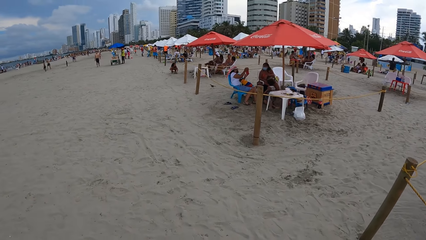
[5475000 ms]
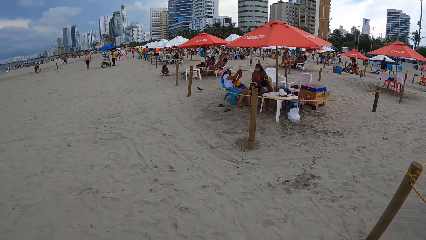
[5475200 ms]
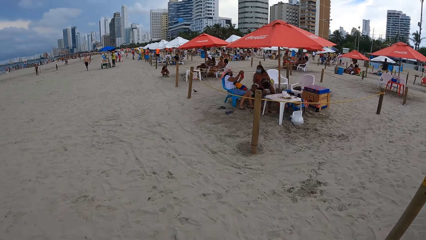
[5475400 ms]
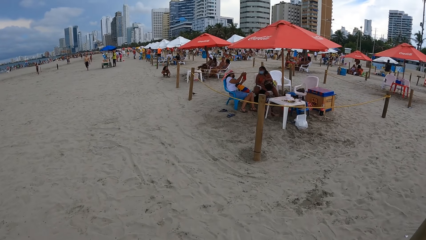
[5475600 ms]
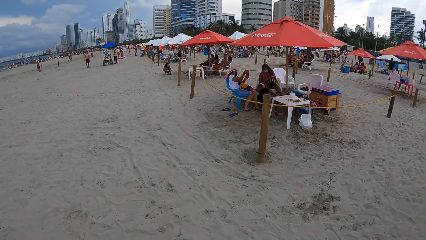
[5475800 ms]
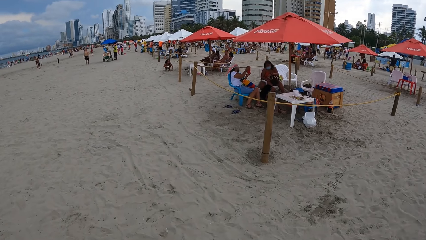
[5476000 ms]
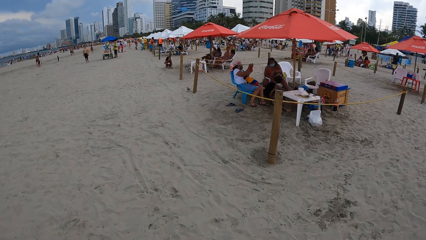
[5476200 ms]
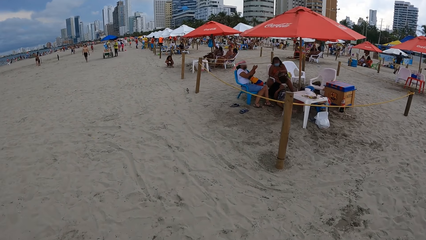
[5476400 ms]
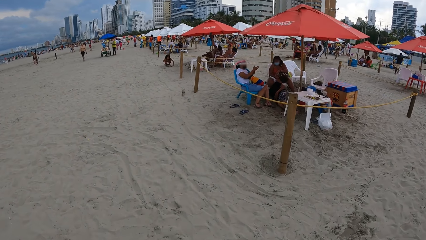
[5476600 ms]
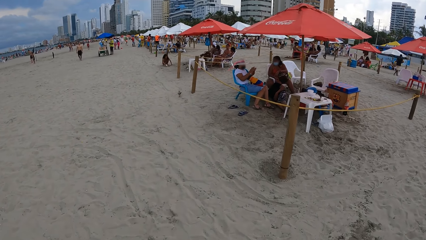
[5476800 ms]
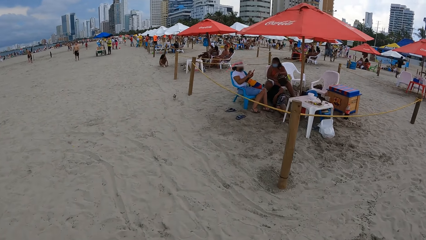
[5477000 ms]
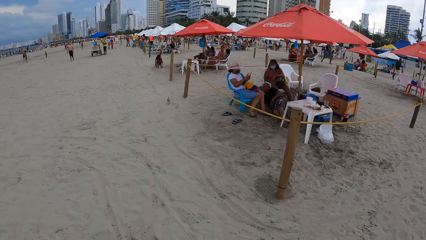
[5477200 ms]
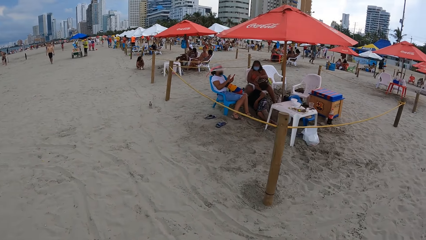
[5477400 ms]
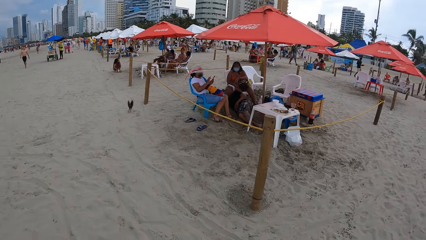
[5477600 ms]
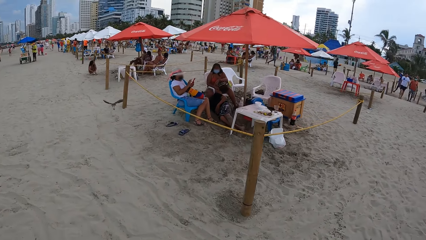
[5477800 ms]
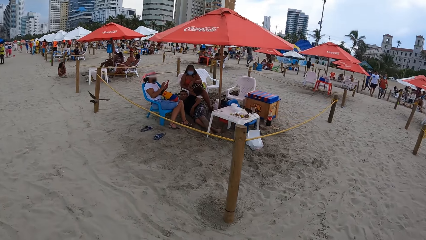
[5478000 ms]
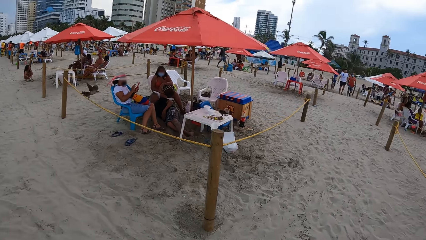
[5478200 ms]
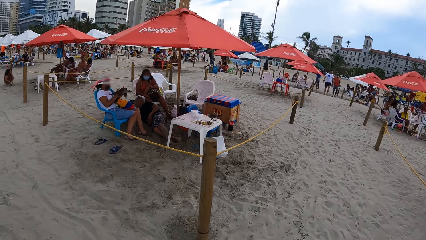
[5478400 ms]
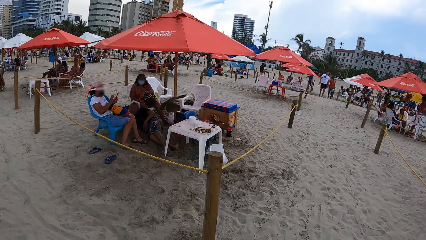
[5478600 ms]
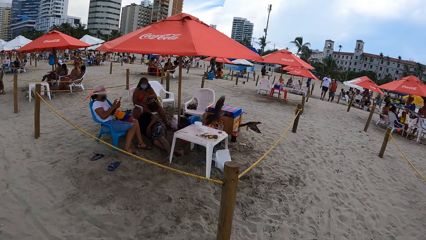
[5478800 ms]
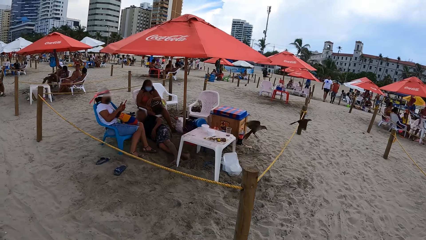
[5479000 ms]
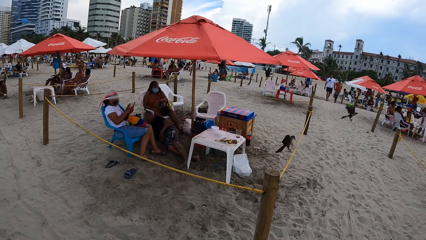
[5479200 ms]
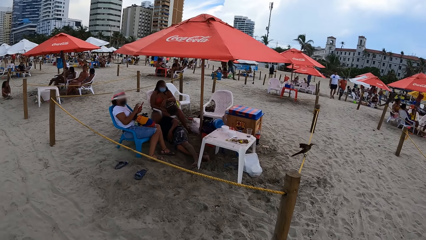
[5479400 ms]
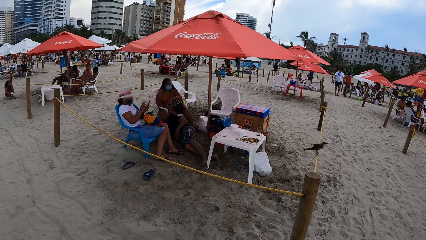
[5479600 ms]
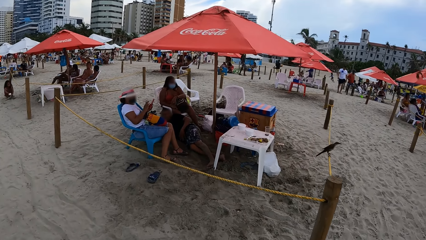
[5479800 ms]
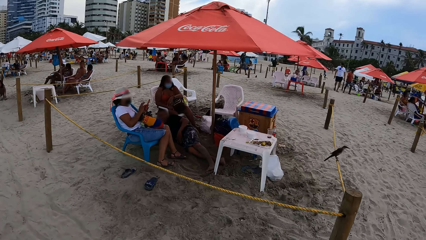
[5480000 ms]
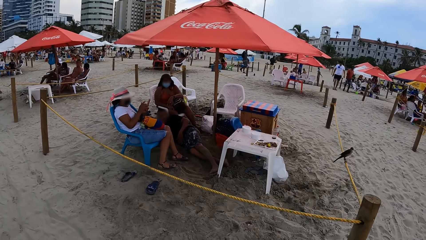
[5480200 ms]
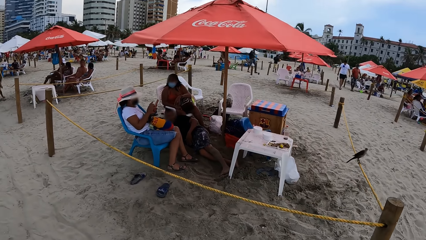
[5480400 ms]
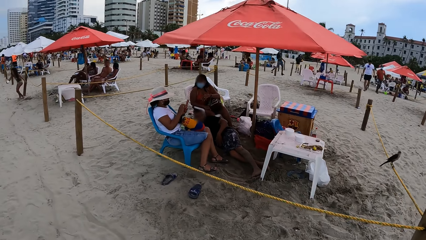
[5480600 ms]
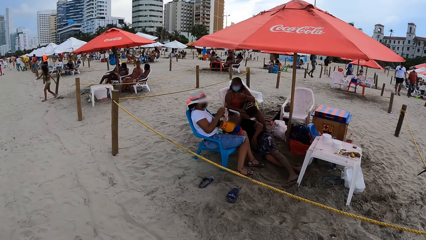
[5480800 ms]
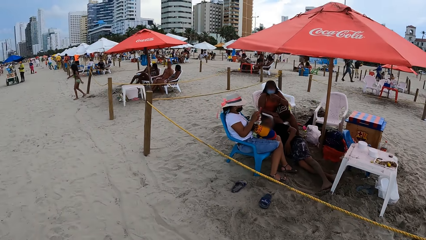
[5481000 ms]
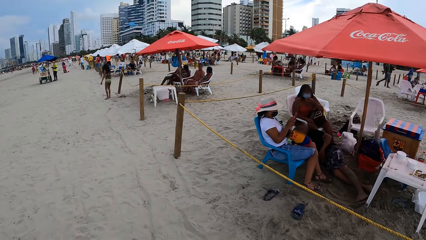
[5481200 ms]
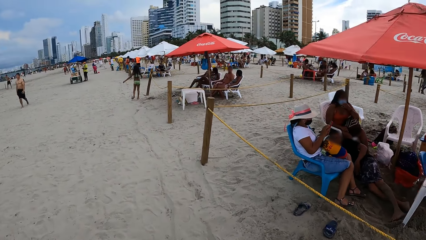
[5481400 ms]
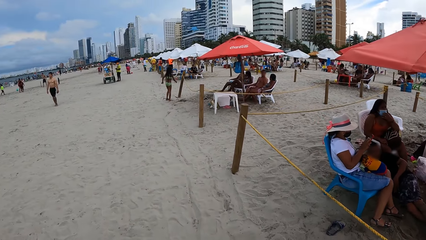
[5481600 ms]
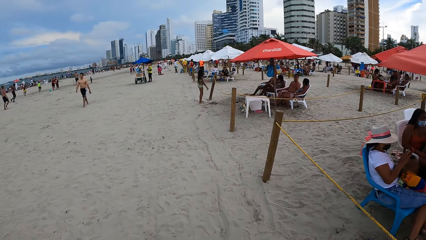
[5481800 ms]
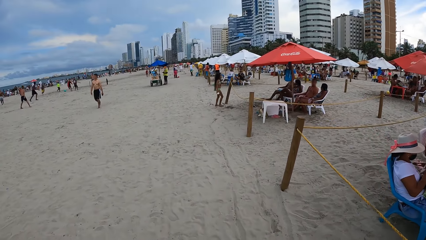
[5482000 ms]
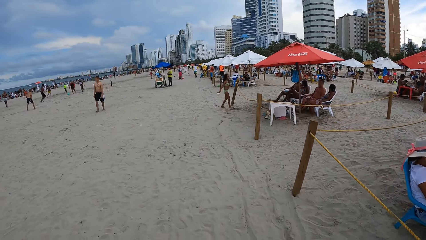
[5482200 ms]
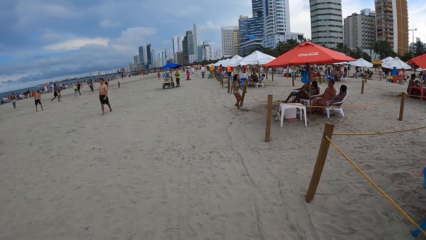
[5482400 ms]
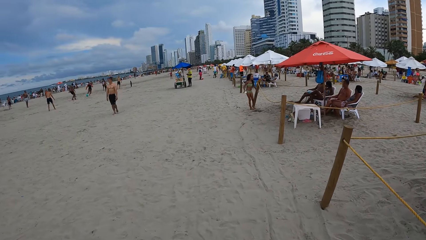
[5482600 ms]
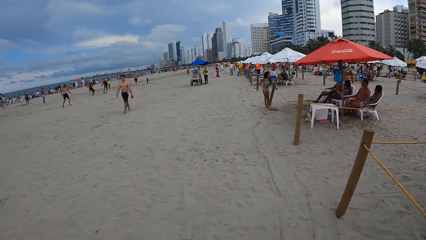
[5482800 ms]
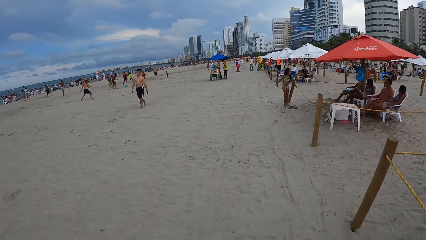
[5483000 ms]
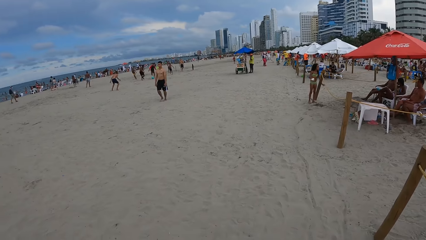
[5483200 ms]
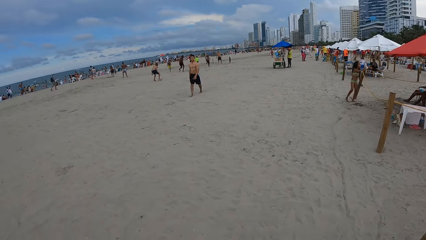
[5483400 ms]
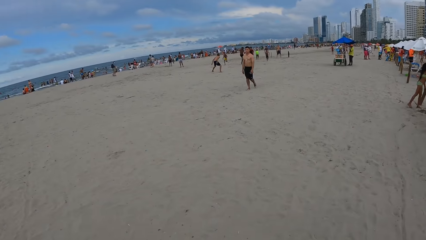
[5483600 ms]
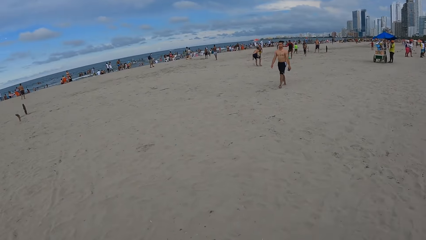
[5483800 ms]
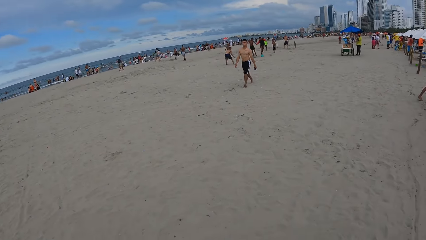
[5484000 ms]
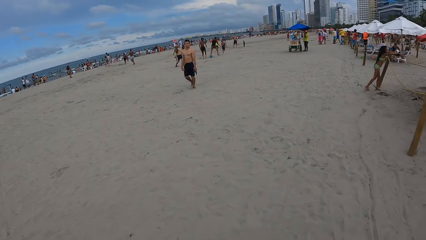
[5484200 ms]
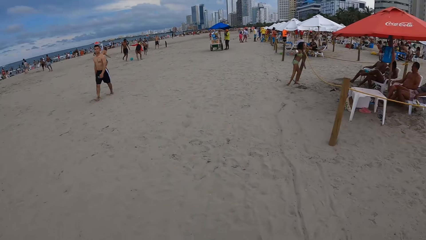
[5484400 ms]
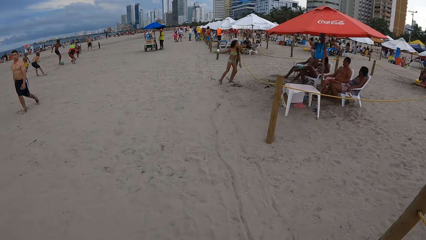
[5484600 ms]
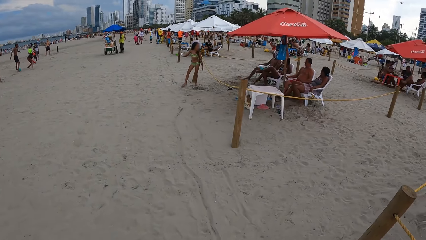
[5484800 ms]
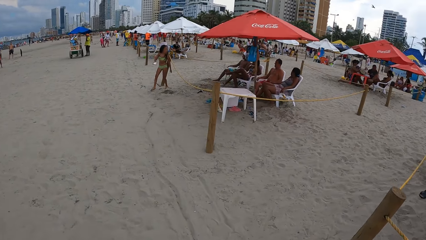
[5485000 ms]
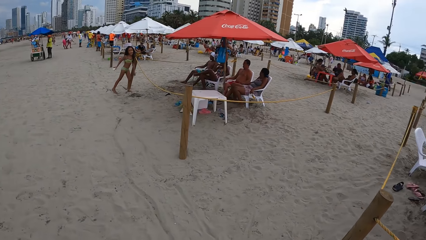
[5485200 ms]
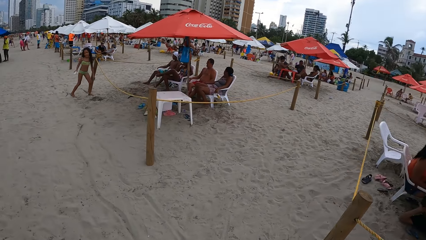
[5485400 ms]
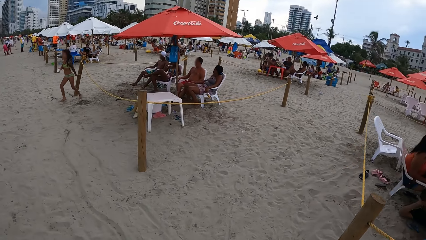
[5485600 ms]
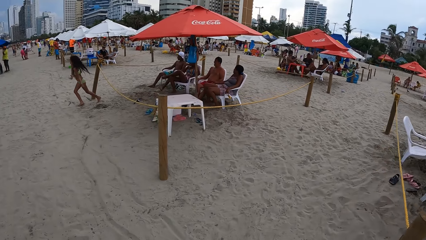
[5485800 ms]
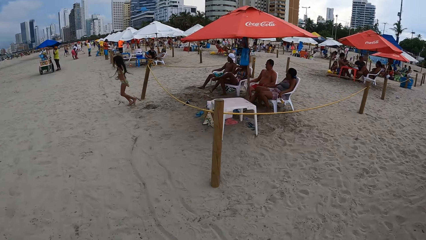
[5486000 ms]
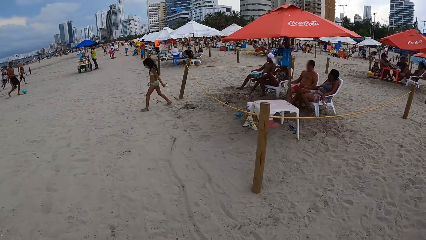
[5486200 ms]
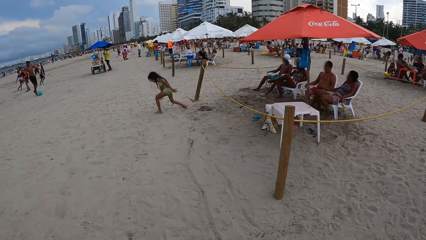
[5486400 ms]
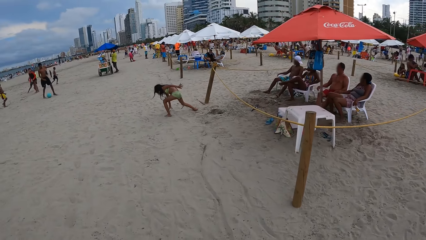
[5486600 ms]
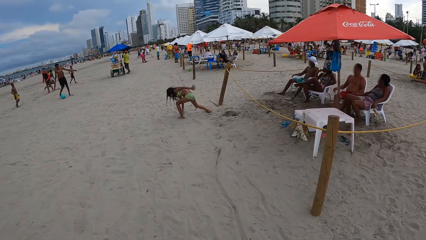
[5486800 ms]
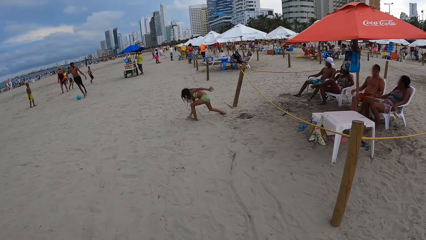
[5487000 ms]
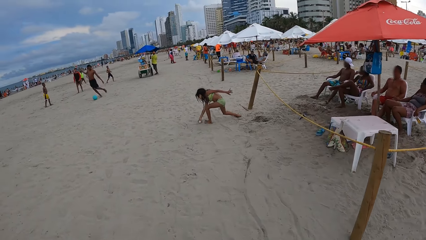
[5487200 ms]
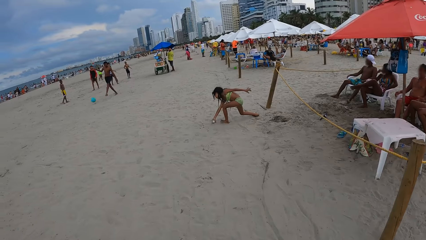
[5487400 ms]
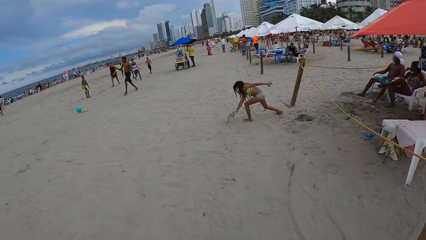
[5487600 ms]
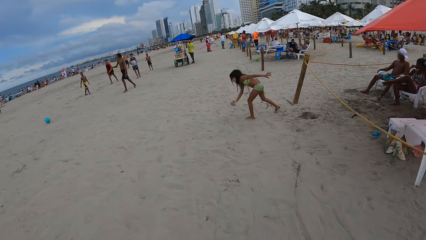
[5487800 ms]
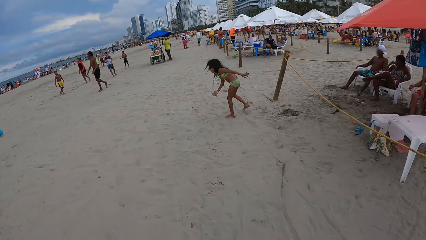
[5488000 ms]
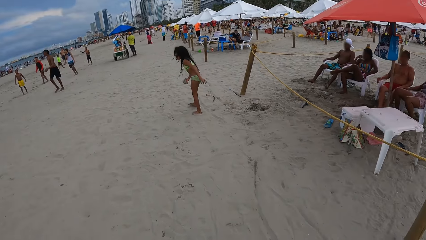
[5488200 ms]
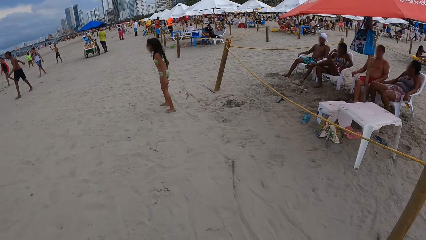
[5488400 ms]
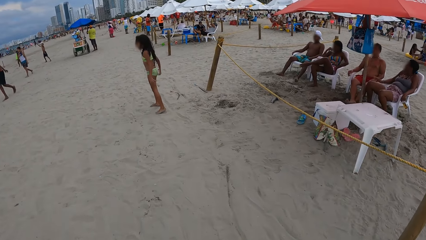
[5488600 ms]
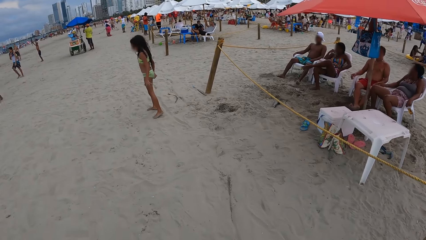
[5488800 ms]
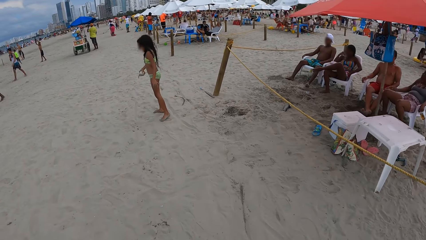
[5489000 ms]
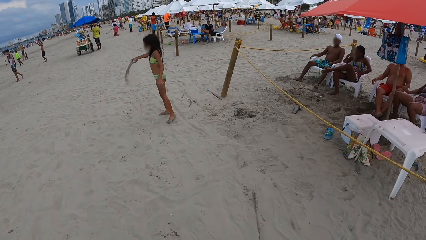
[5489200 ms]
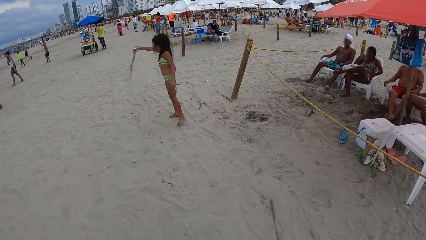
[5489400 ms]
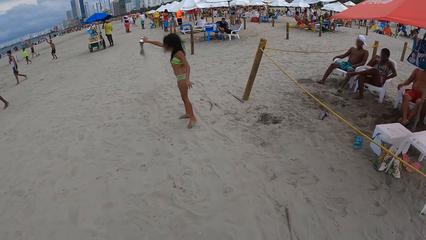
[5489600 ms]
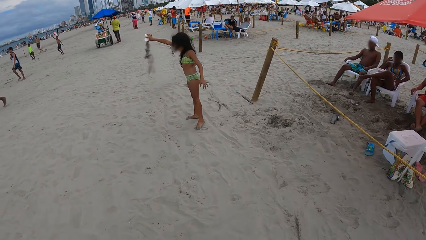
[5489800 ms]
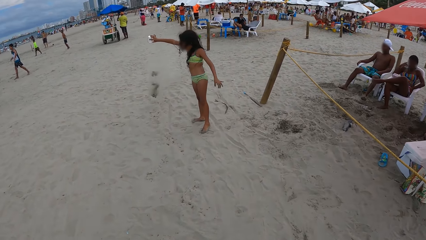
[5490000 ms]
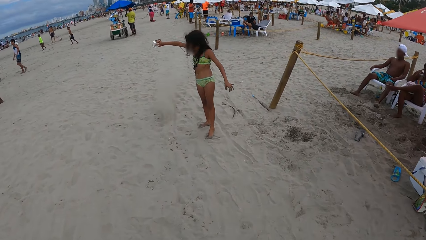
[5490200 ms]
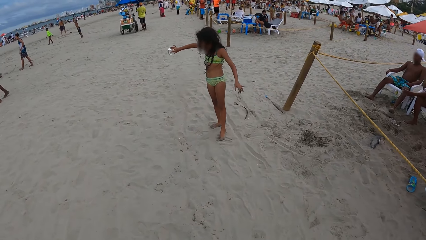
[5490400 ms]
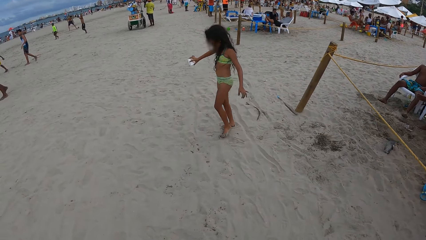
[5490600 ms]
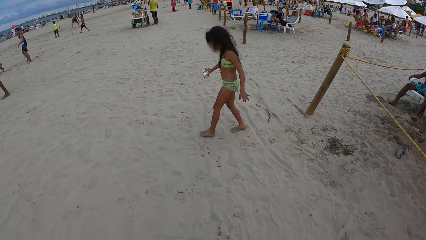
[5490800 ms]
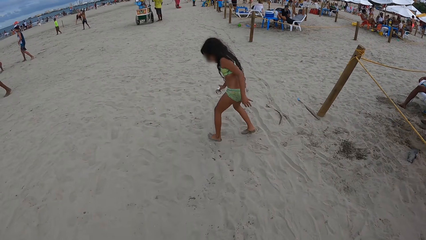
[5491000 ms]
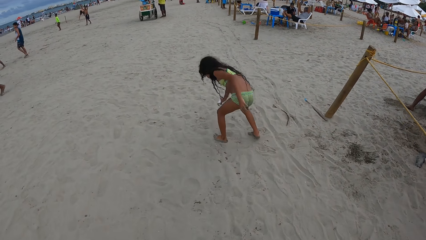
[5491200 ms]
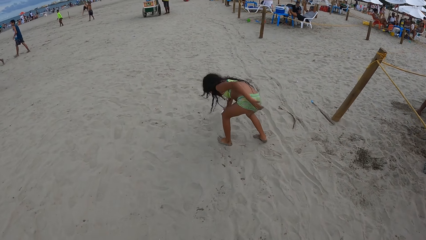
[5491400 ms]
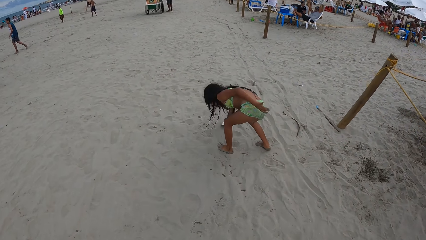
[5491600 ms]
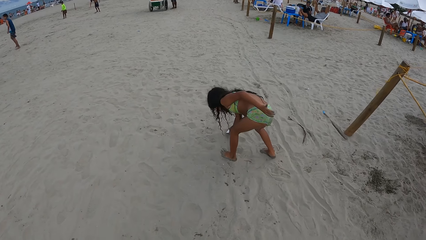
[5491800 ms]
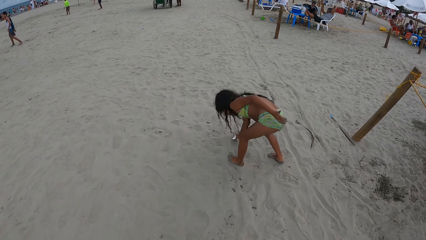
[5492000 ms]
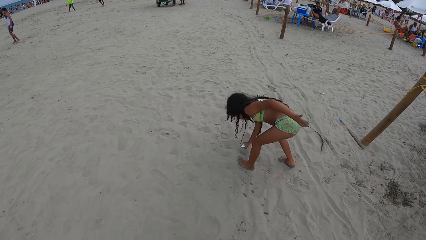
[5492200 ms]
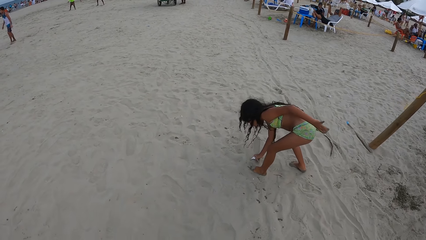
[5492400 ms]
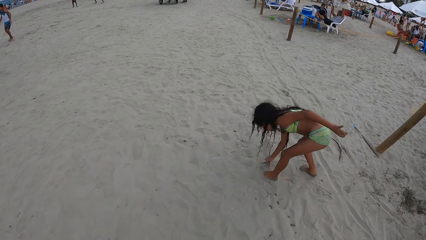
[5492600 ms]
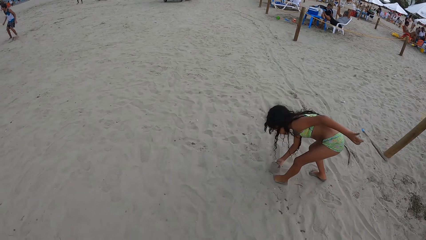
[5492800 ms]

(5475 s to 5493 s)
The camera wearer looks around. They walk on the beach. They look around. They look around again. They walk on the beach. They walk on the beach again.
